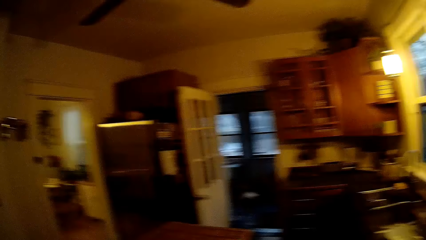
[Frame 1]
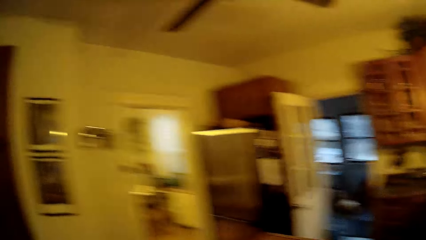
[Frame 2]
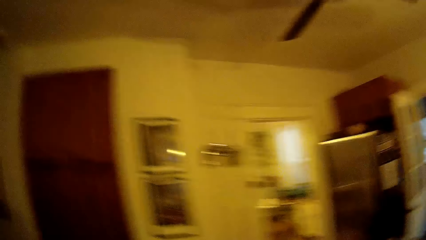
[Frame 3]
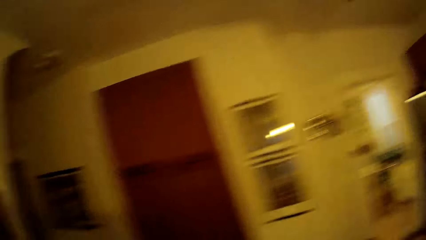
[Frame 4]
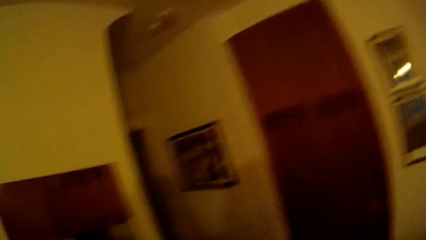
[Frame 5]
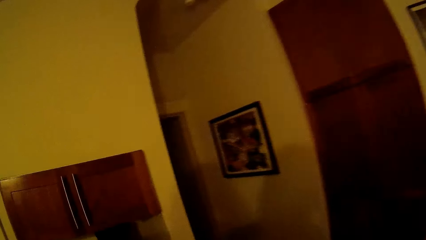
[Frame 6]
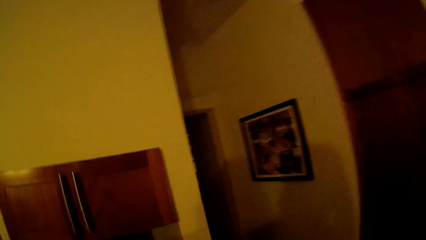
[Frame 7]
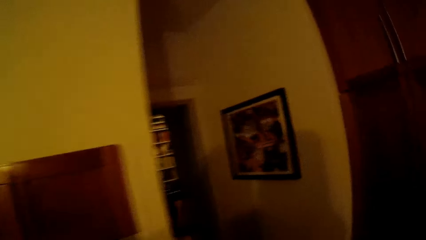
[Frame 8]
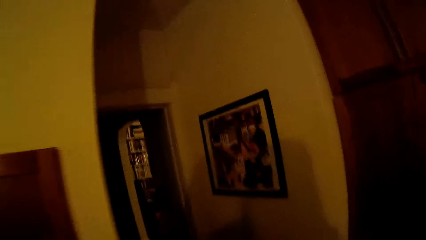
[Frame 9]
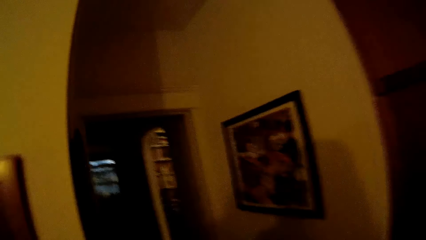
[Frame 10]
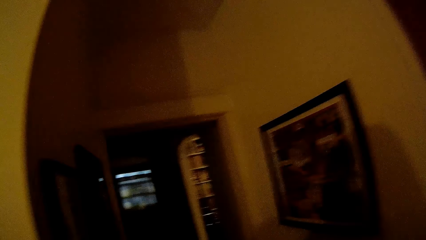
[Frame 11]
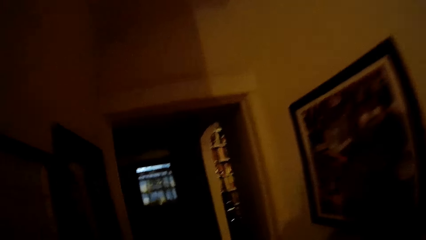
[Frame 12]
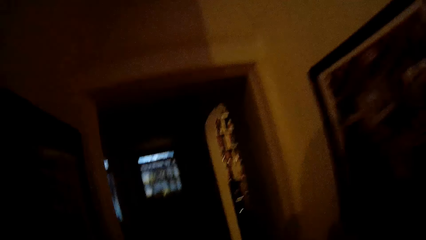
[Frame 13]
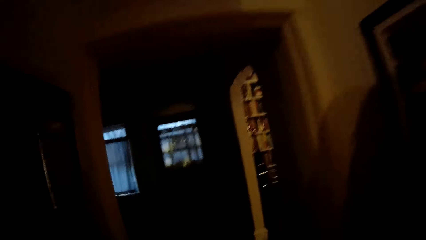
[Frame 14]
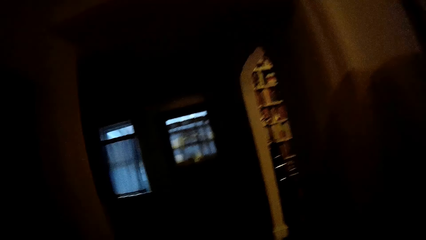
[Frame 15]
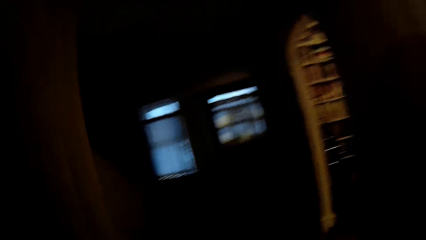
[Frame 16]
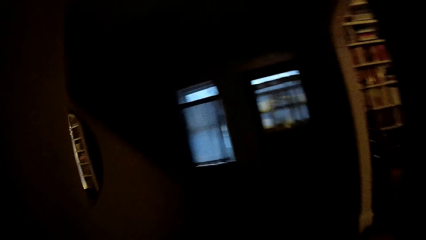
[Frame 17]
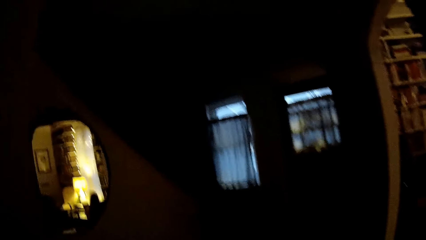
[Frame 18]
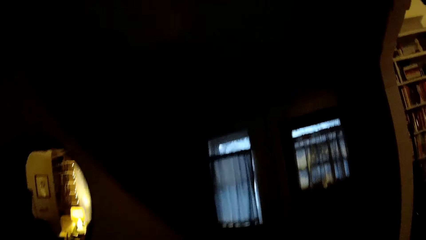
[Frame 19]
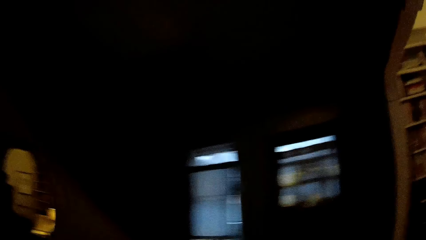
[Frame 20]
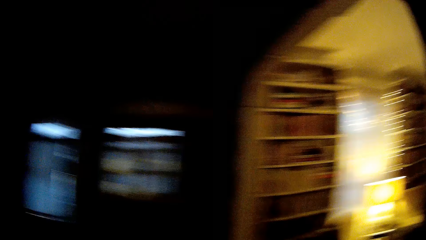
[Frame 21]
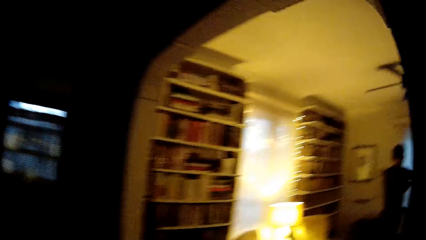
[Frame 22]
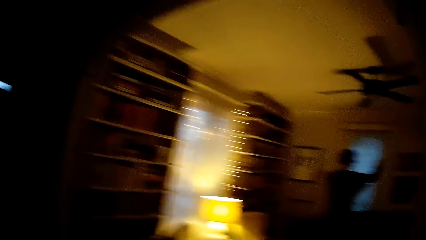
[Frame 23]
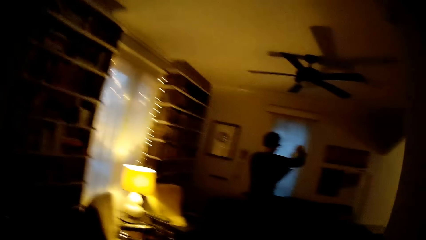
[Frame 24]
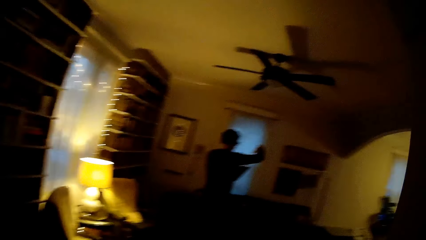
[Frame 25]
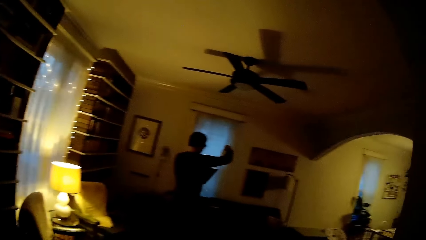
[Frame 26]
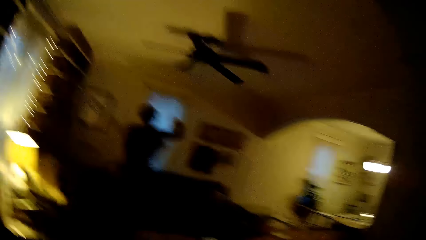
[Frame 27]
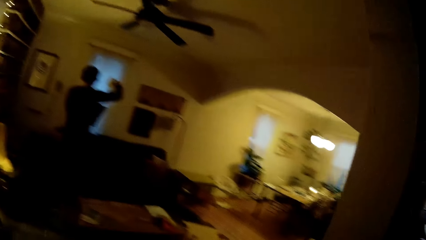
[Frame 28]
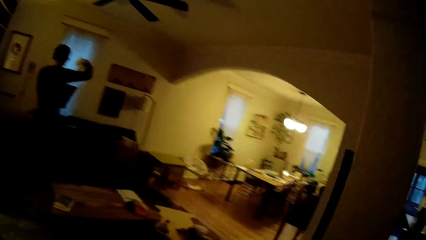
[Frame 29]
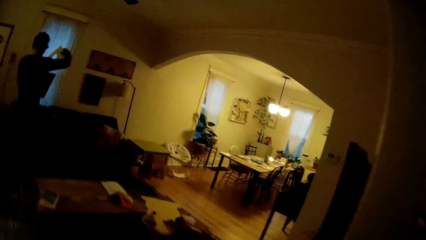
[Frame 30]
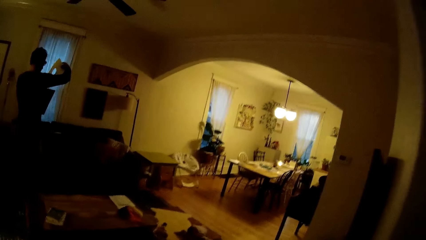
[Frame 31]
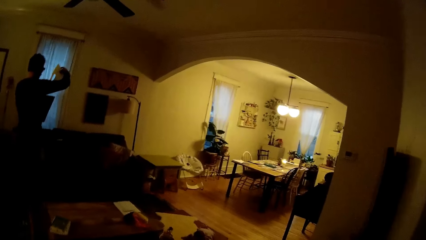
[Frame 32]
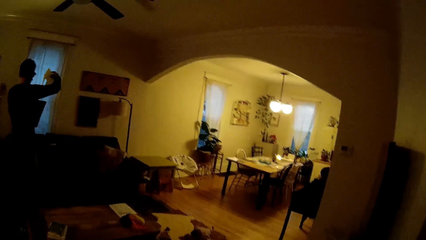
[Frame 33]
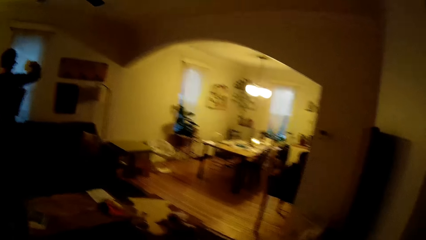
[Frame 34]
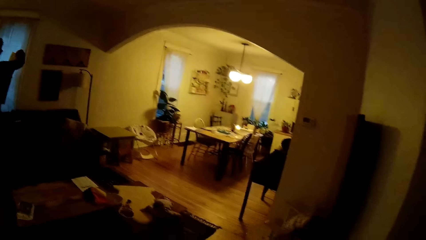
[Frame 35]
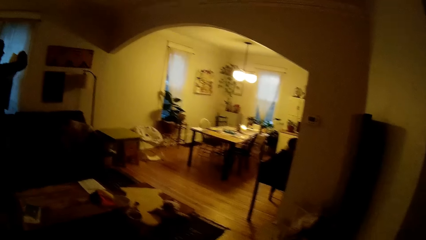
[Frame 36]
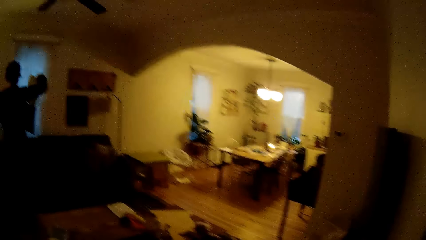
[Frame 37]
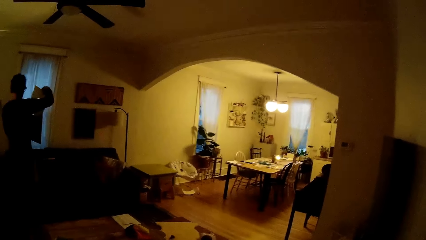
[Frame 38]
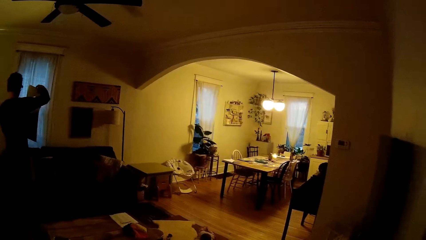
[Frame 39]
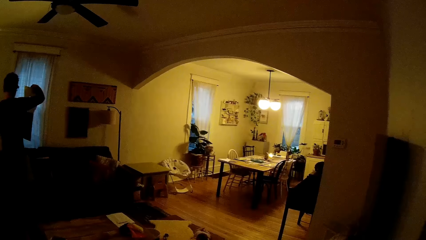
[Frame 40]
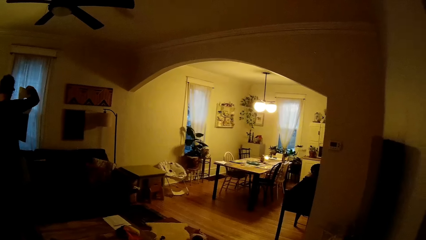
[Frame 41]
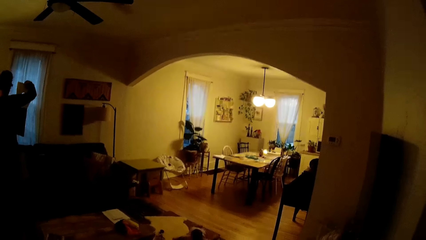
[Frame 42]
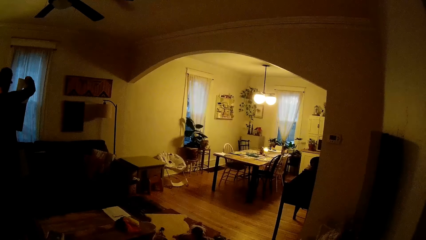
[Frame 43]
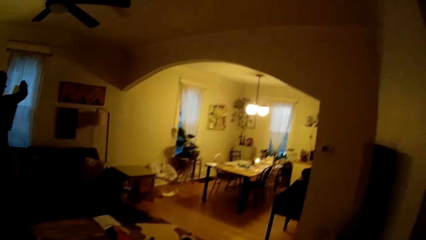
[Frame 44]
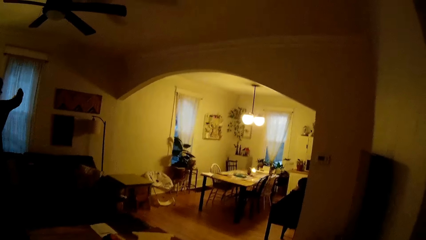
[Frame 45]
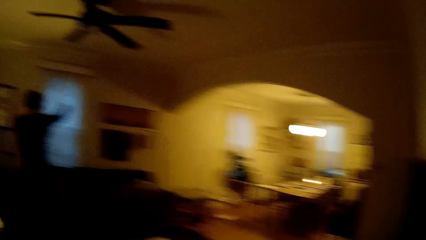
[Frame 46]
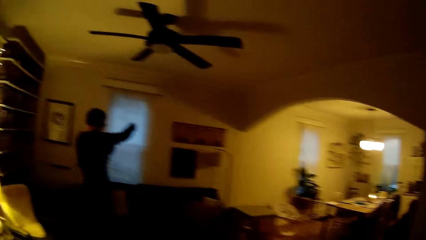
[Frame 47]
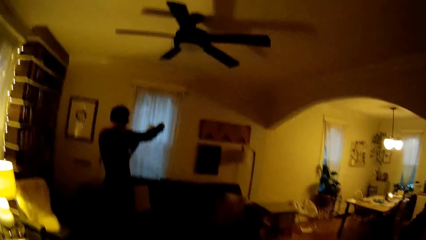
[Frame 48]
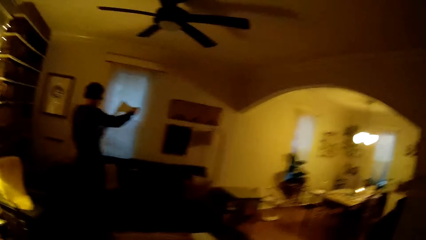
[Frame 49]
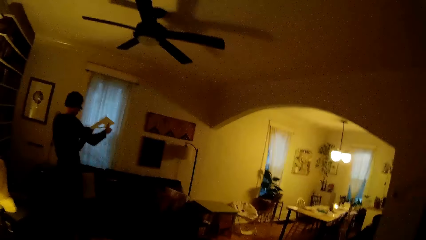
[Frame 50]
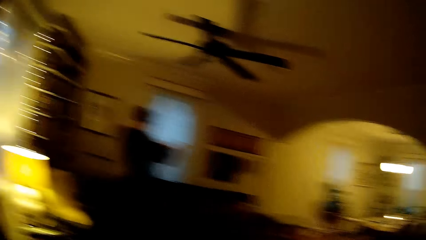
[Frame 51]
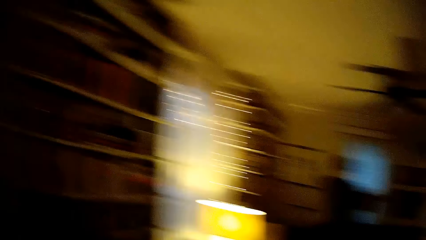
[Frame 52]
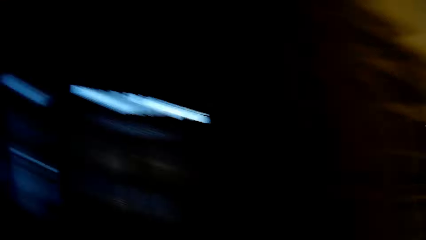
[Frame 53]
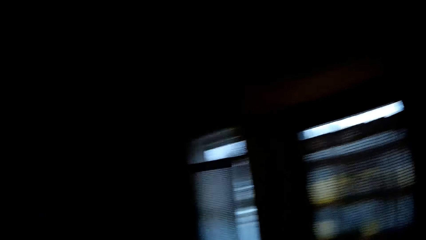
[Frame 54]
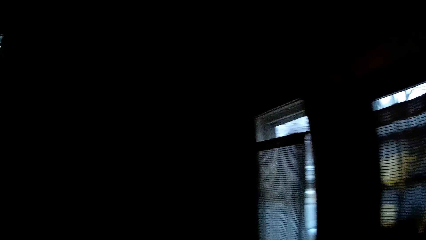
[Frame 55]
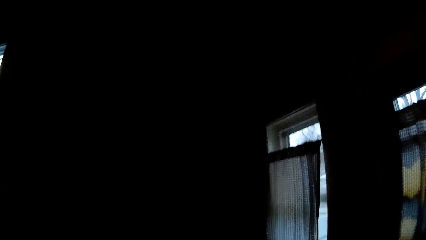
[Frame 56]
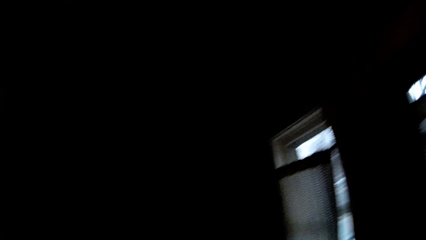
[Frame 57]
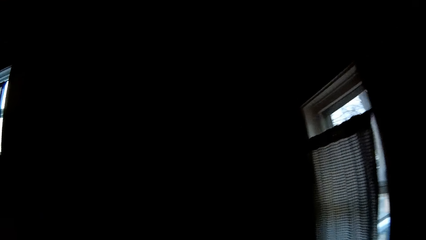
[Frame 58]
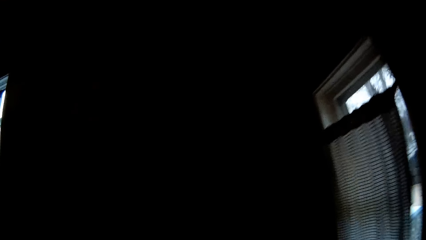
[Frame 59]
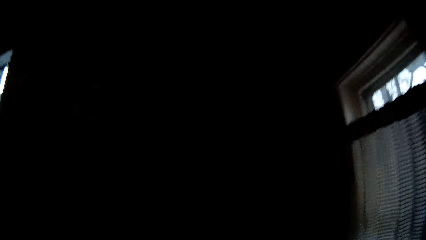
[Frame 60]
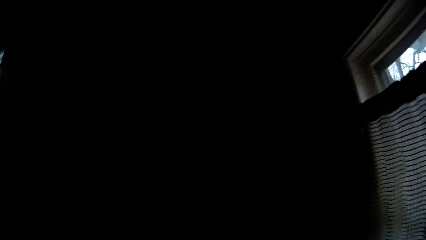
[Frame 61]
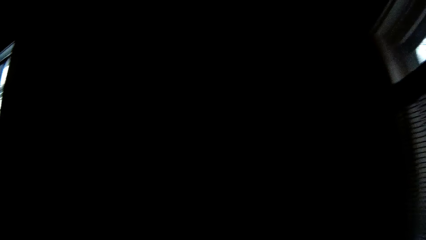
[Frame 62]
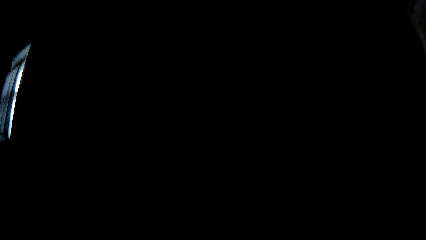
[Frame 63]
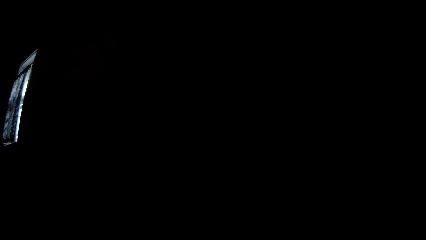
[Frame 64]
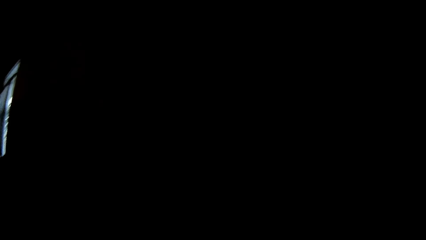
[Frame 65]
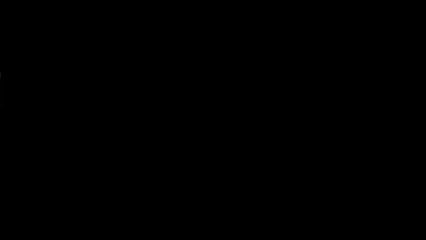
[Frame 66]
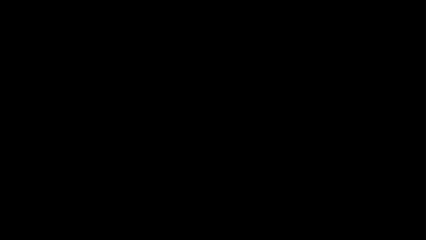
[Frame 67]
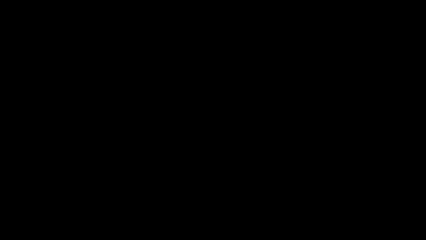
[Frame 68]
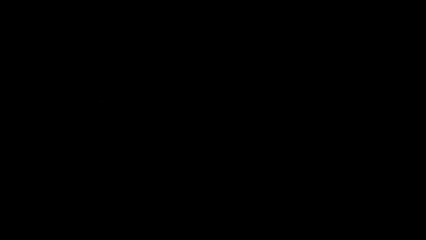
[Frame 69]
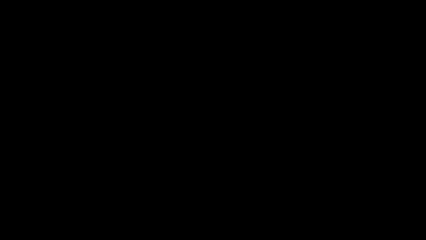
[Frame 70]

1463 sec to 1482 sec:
The camera wearer walks in the house. They converse with a child. A man stares at the paper. The camera wearer interacts with the man. They walk in the house and touch something.
